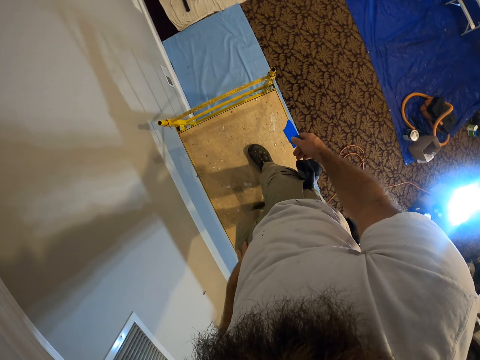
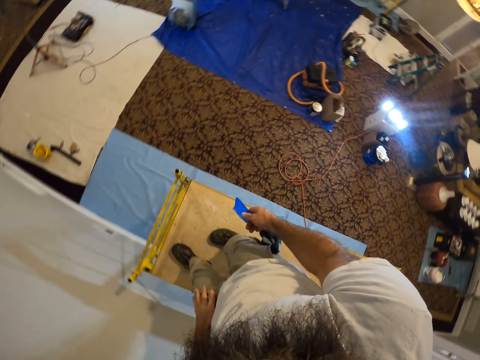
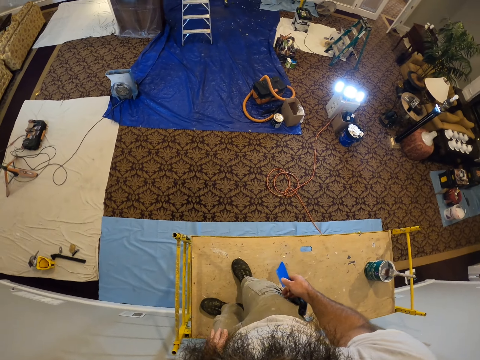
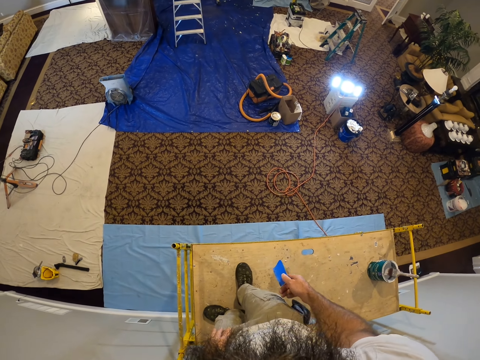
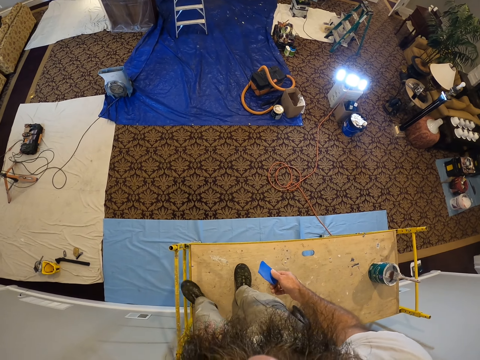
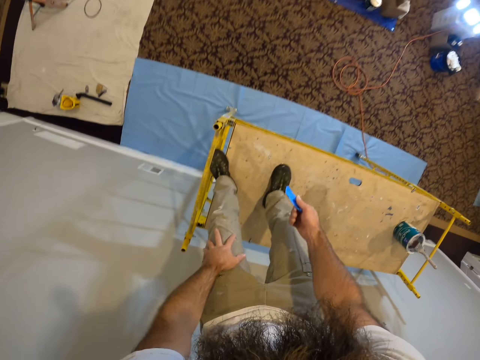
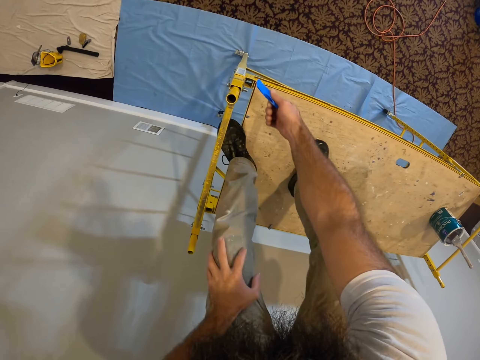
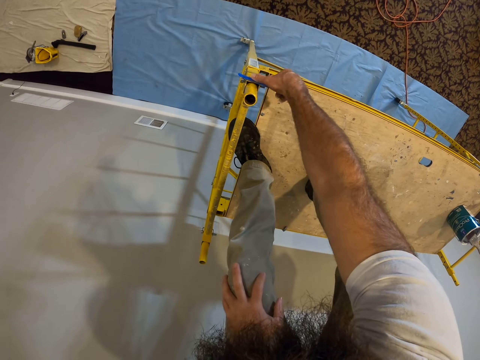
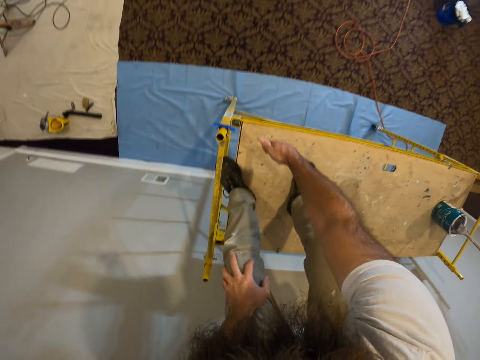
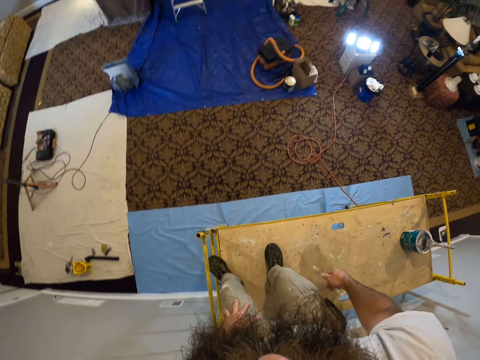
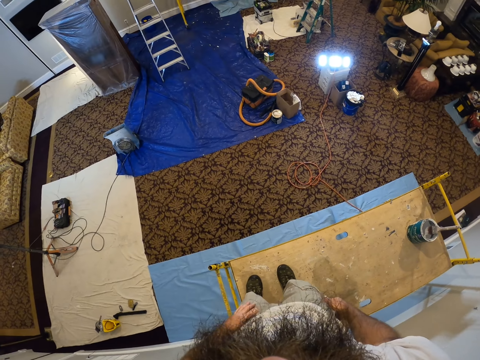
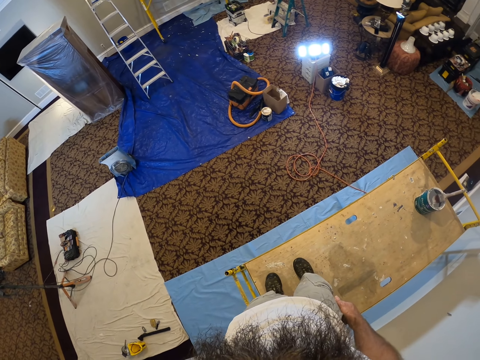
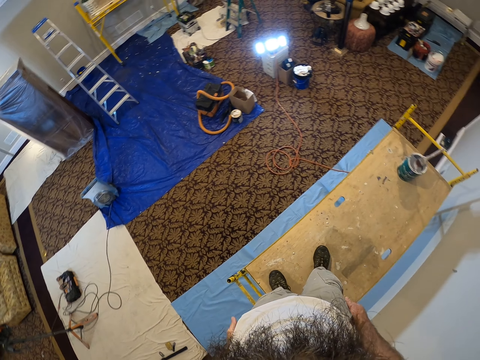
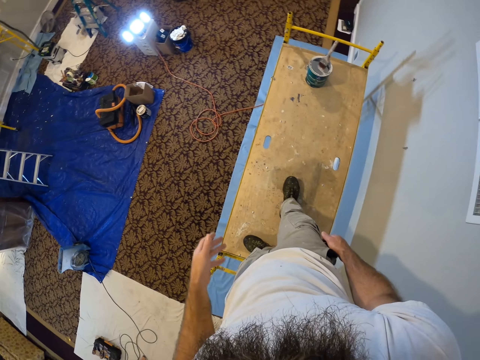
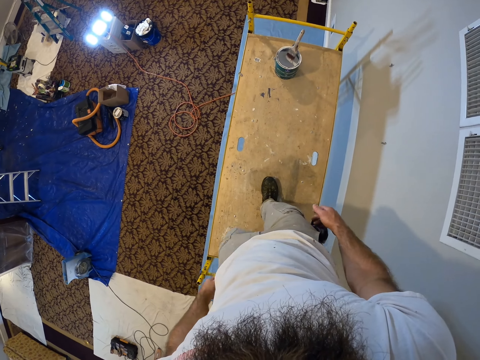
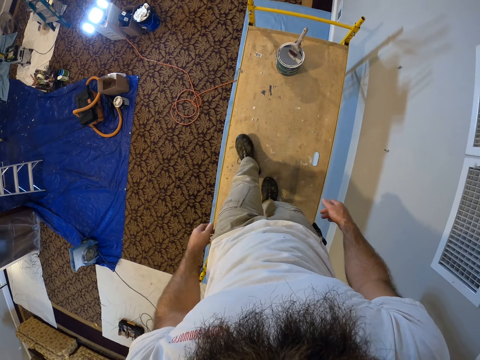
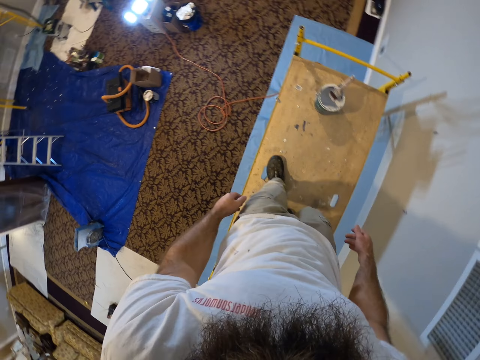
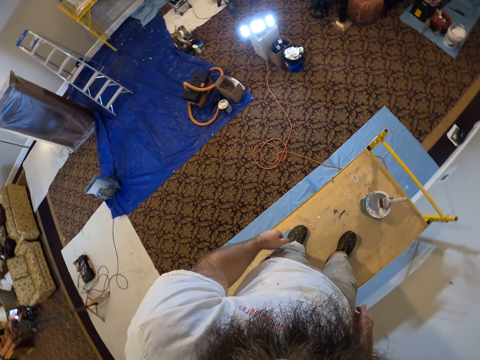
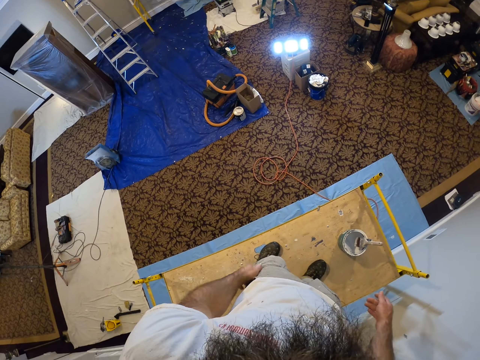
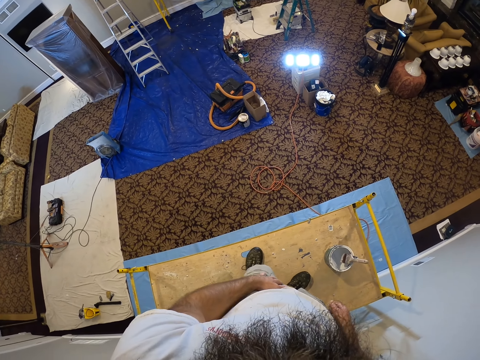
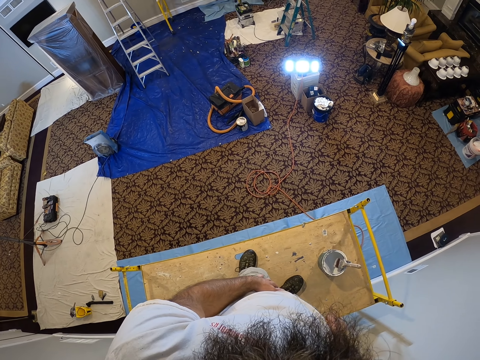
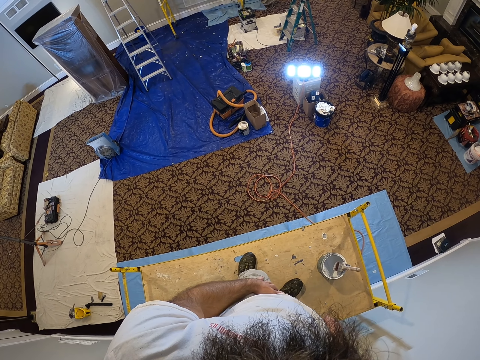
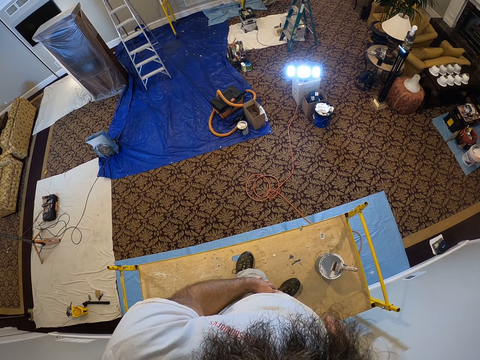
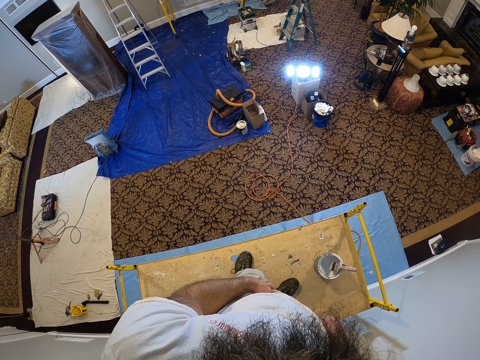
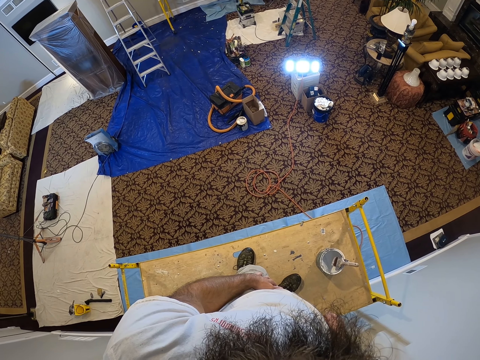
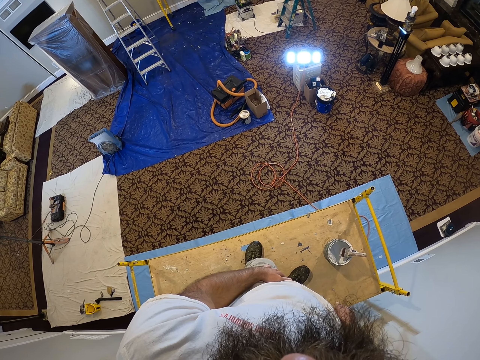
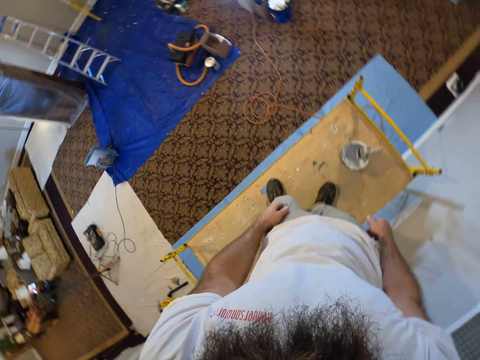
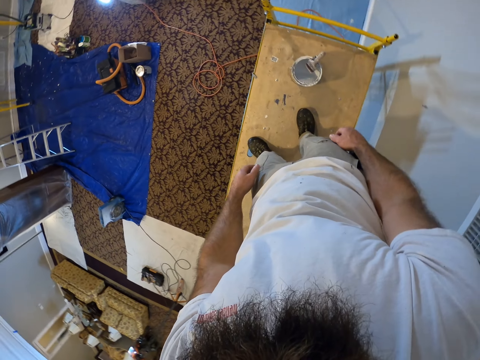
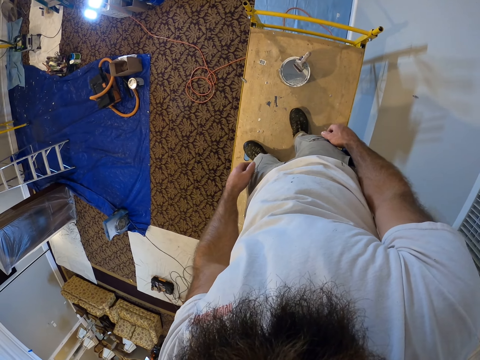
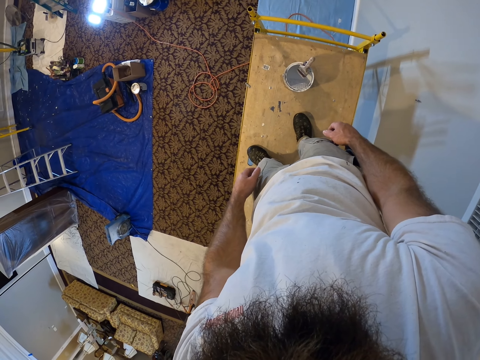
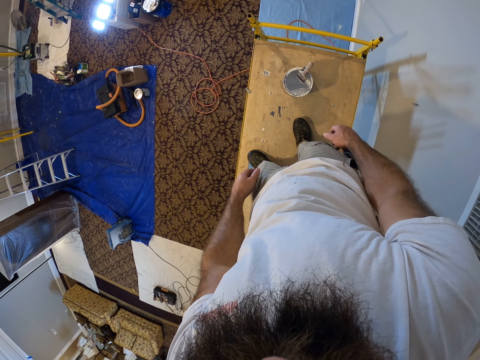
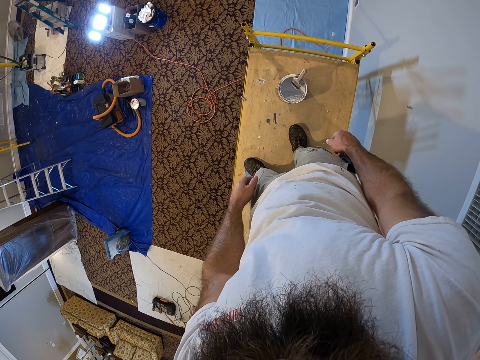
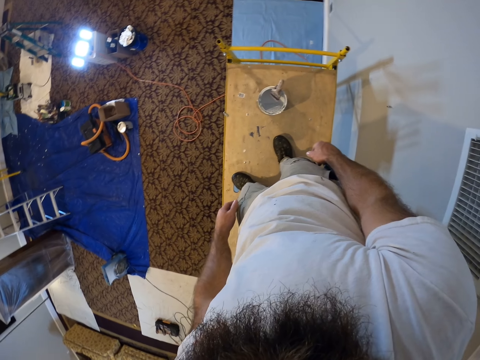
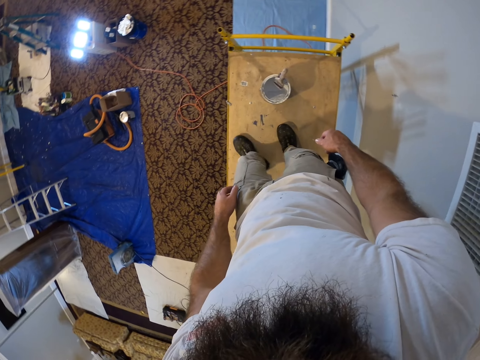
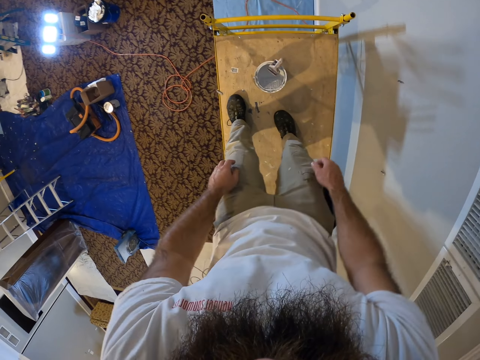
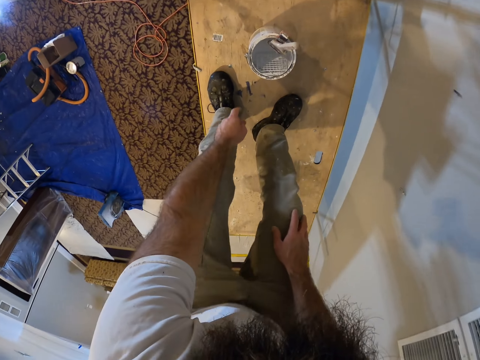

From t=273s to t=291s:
The camera wearer looks around. He pastes the tape in his right hand on the scaffold. He looks around, walks around, looks around and bends down.

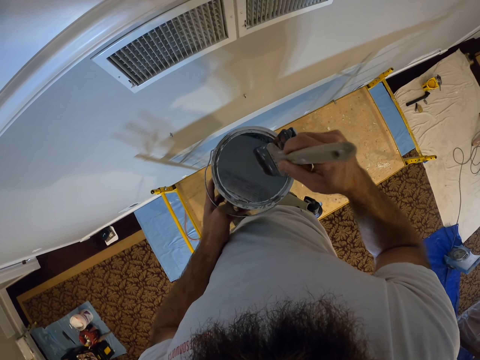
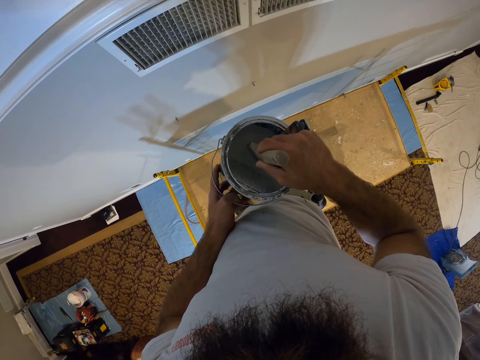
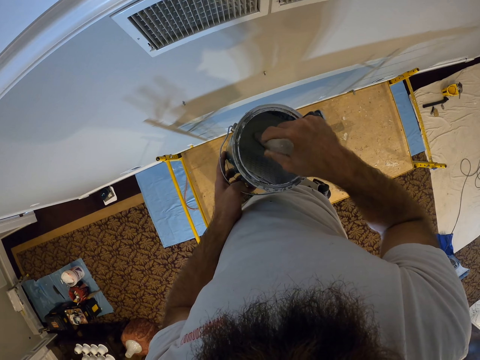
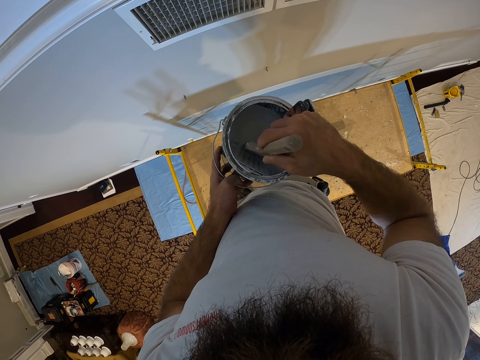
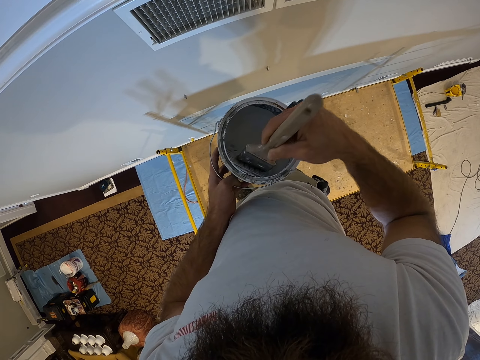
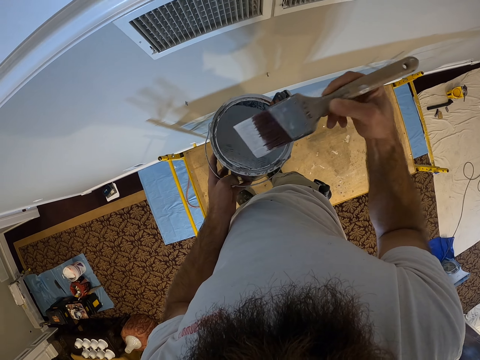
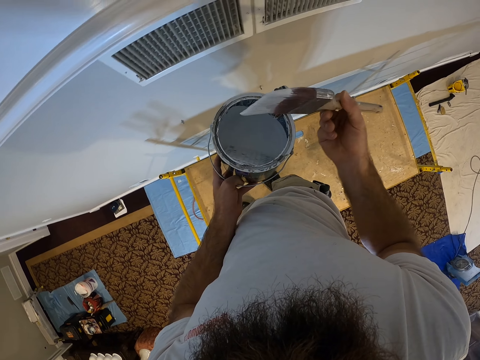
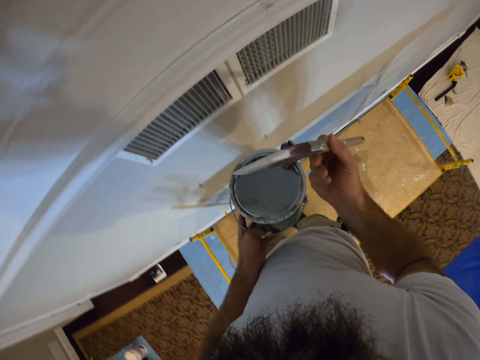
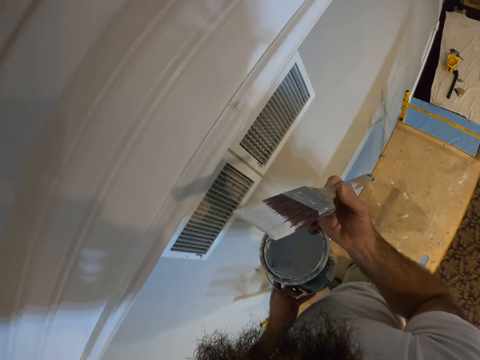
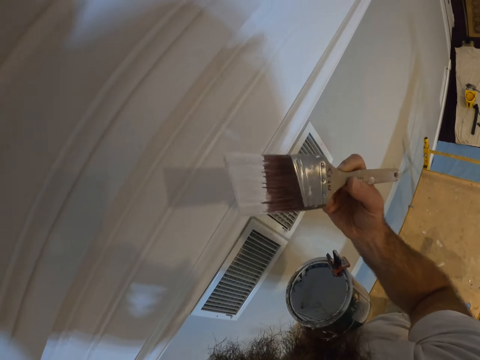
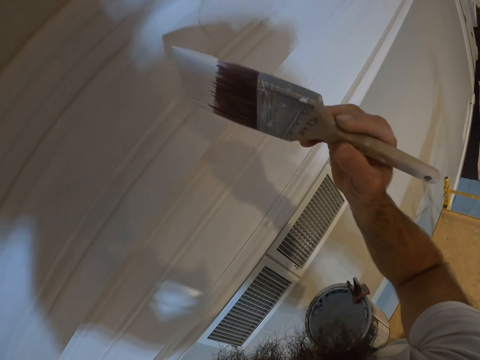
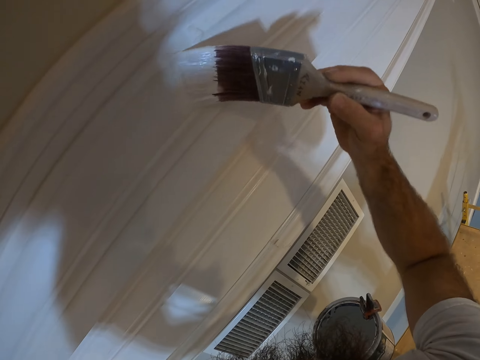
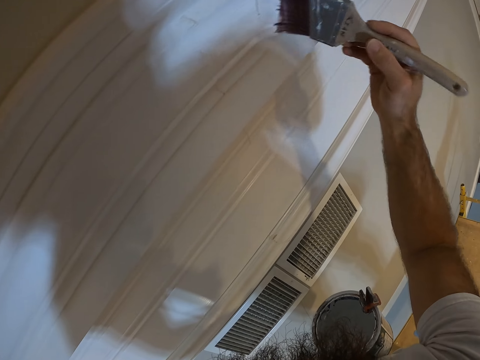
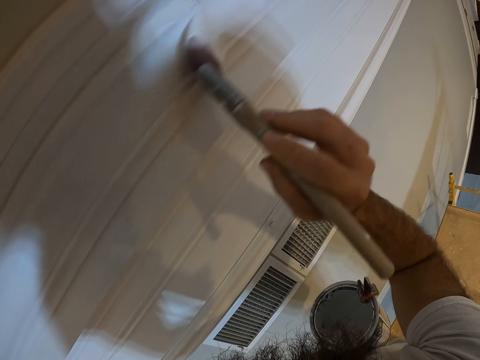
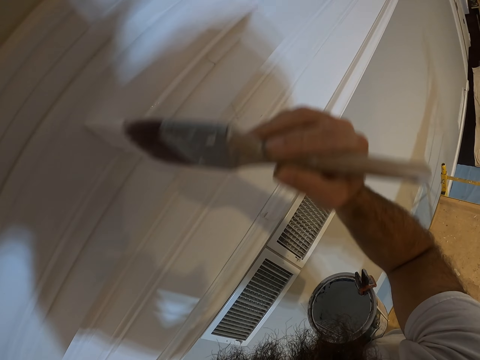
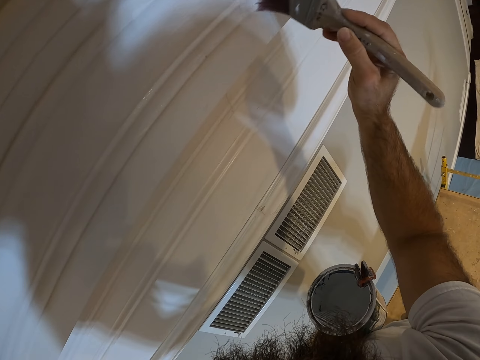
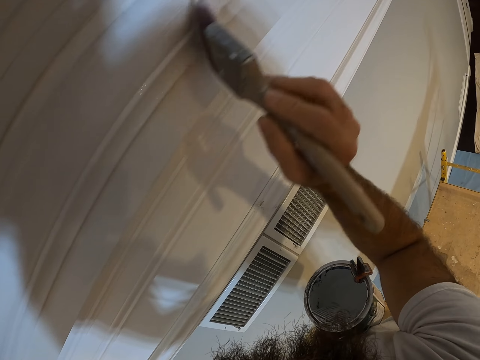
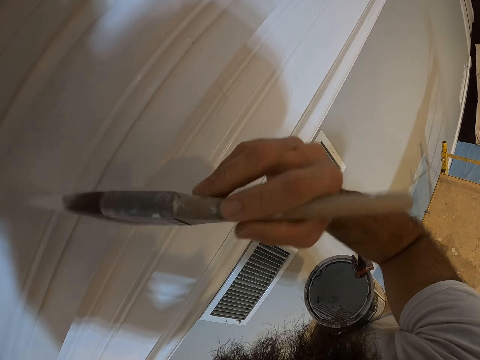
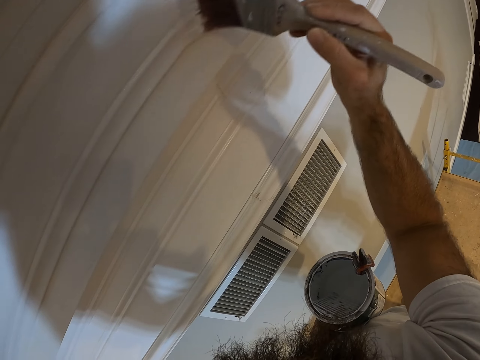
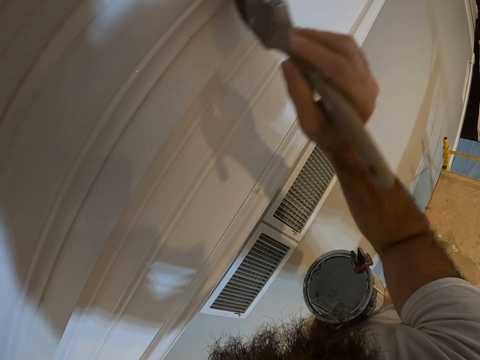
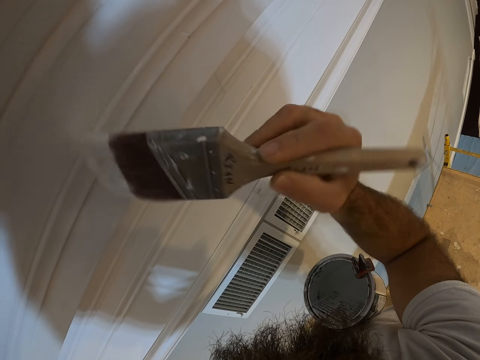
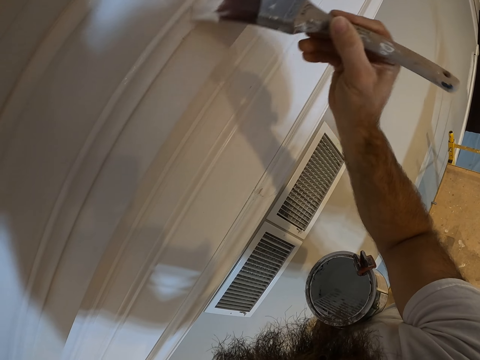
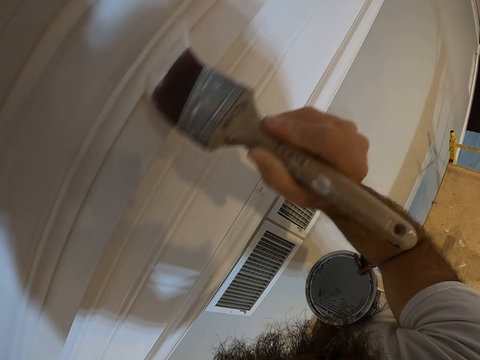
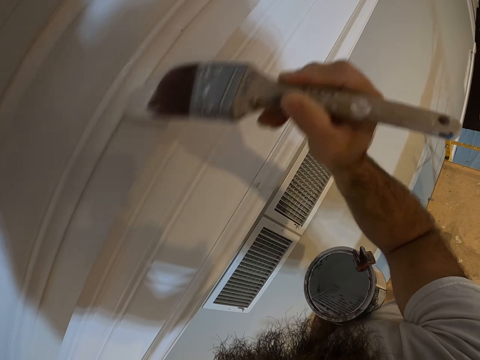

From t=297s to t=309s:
The camera wearer picks up a brush. He inserts the paintbrush into the paint in the paint plastic with his right hand. He paints the wall with the paintbrush in his right hand.
